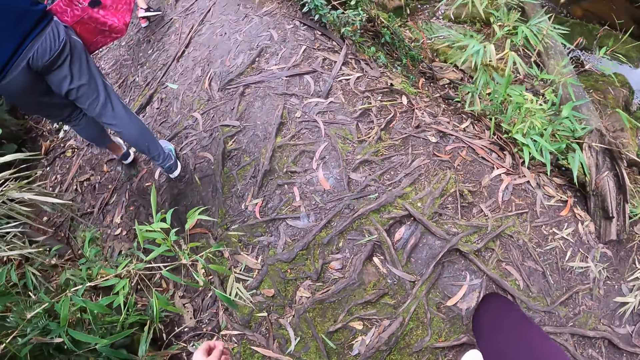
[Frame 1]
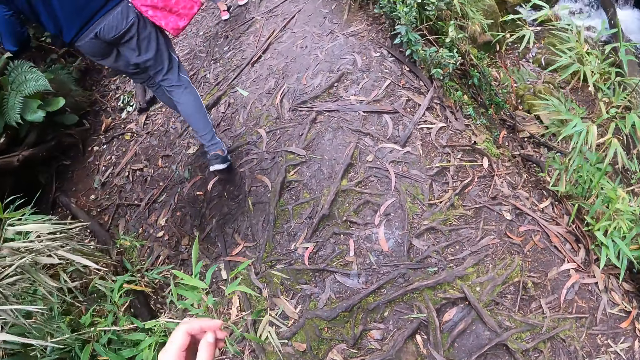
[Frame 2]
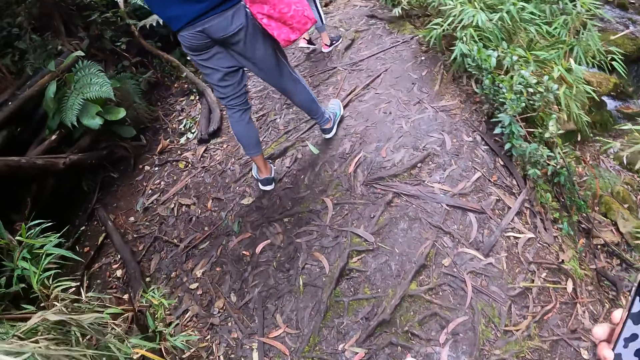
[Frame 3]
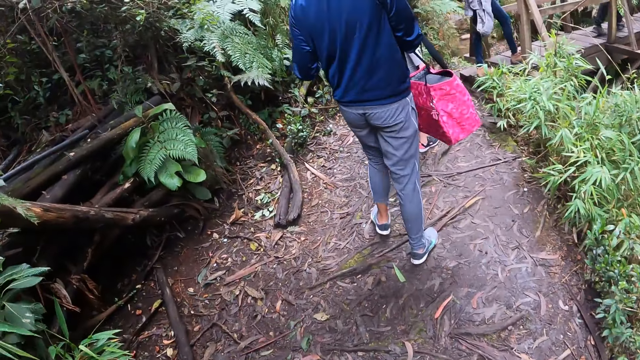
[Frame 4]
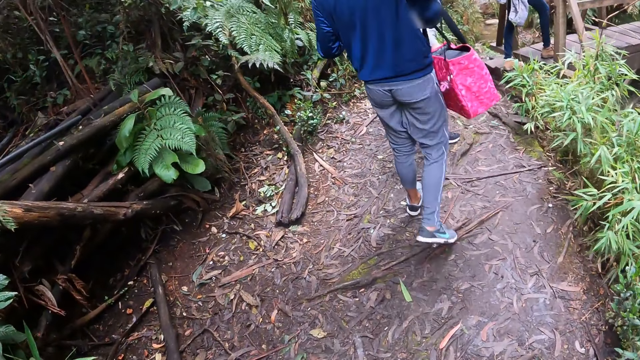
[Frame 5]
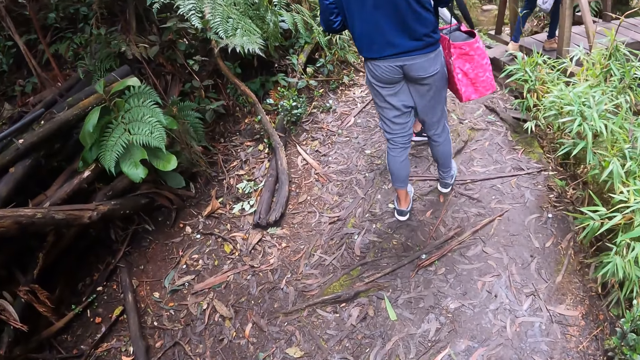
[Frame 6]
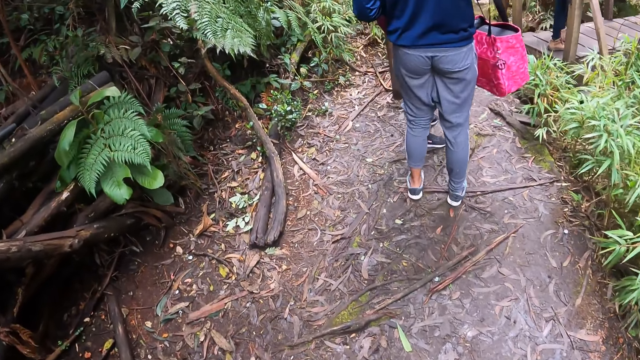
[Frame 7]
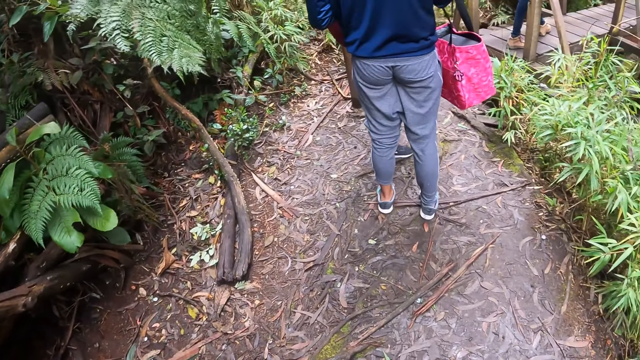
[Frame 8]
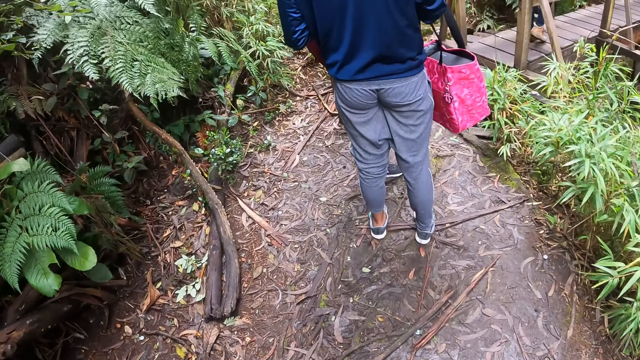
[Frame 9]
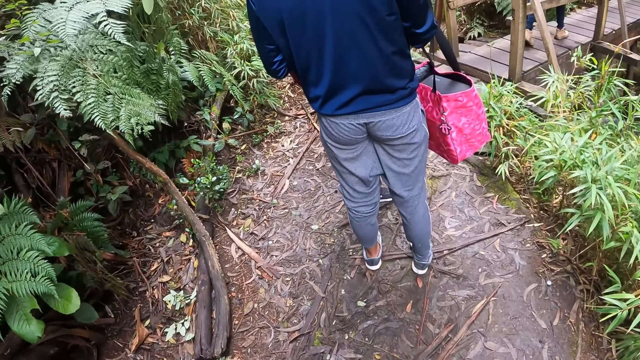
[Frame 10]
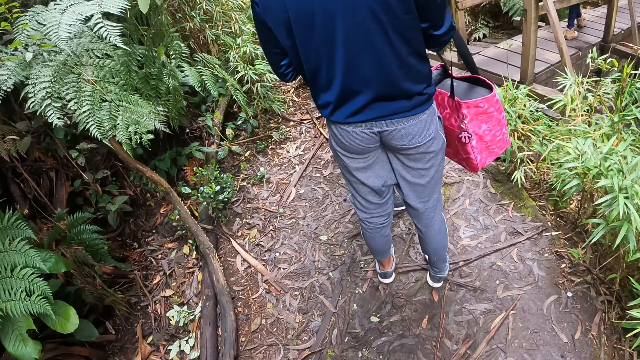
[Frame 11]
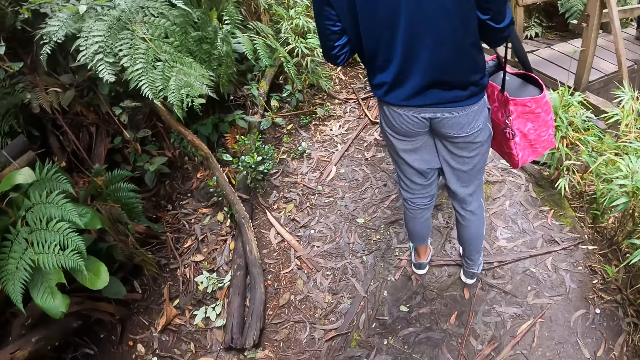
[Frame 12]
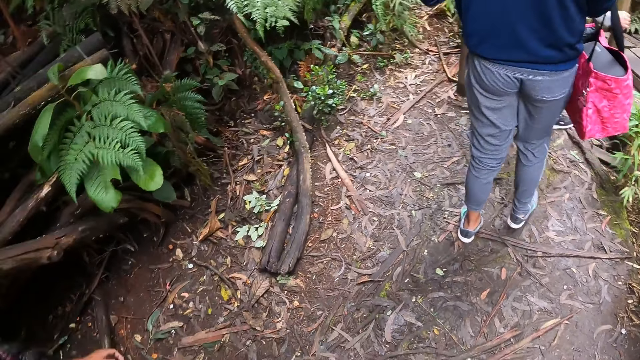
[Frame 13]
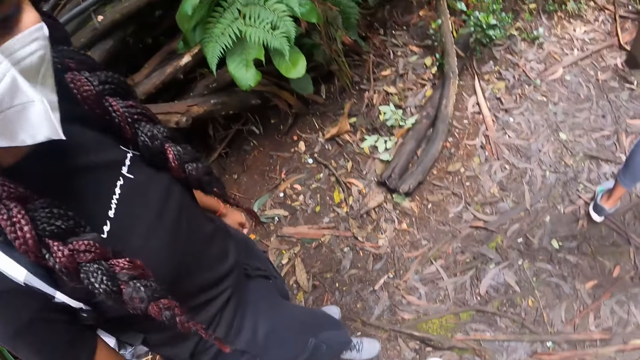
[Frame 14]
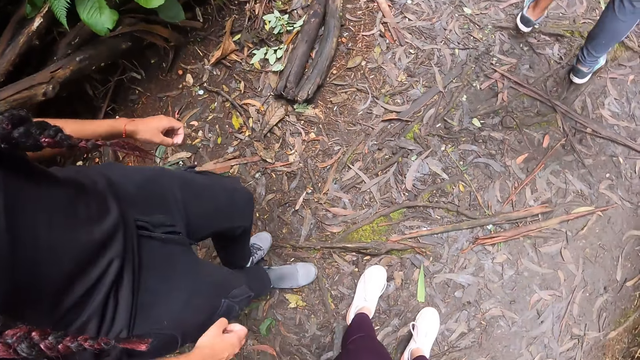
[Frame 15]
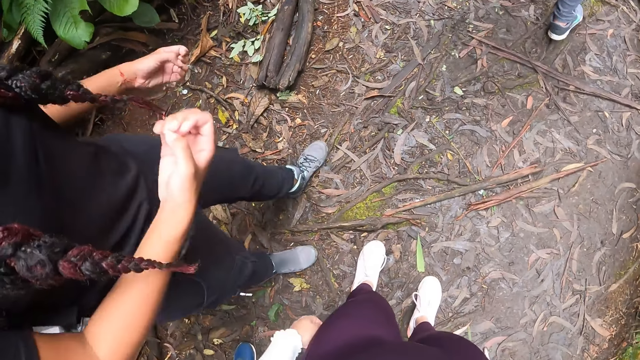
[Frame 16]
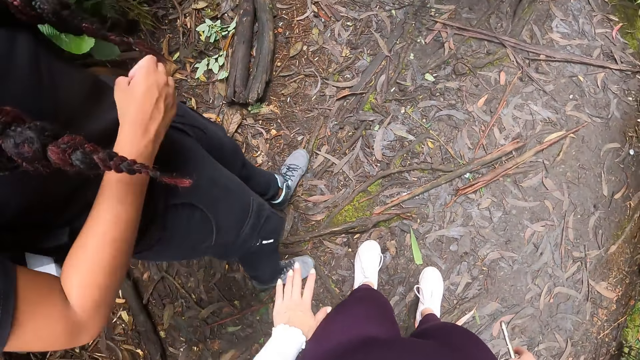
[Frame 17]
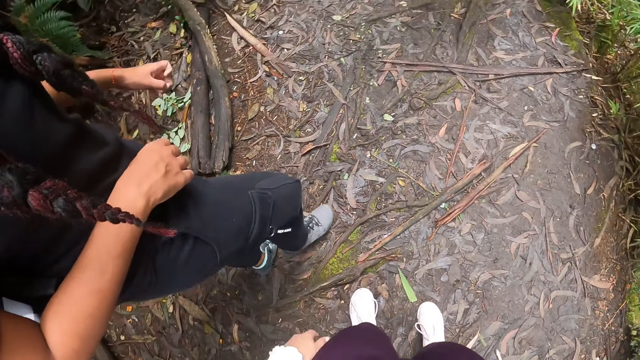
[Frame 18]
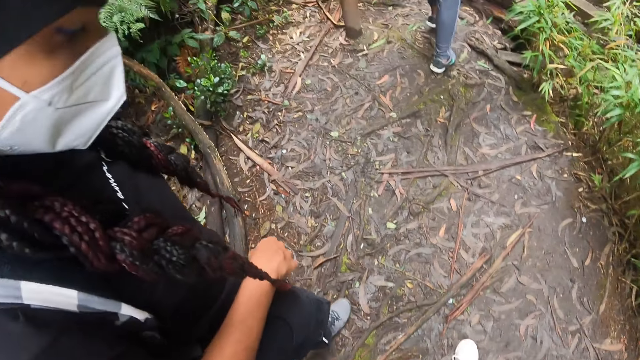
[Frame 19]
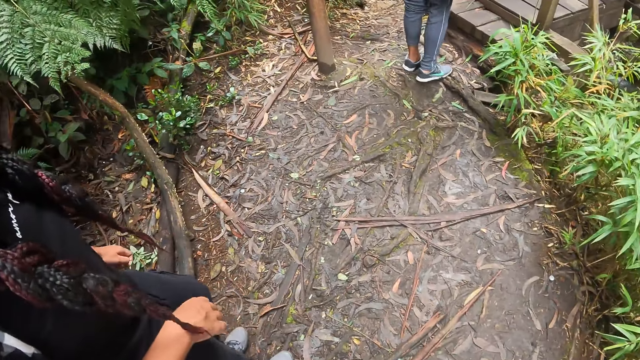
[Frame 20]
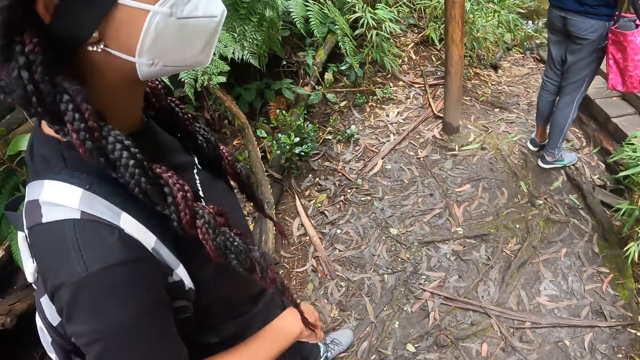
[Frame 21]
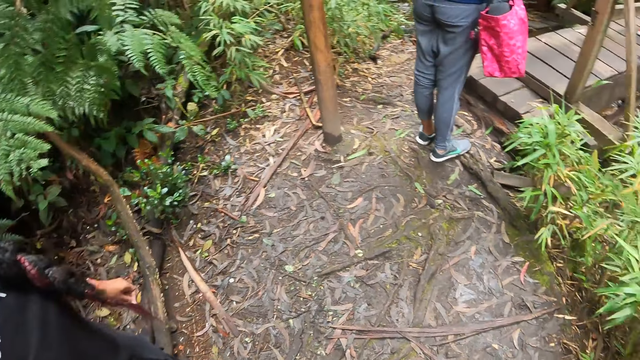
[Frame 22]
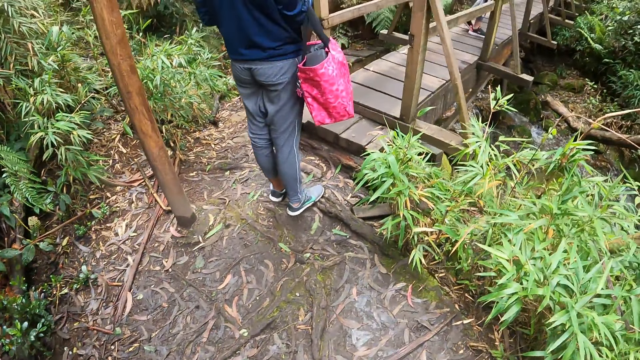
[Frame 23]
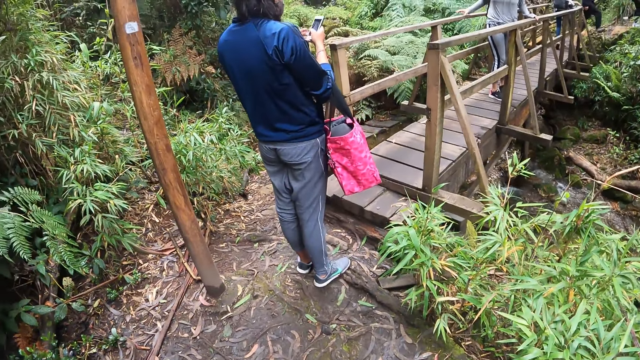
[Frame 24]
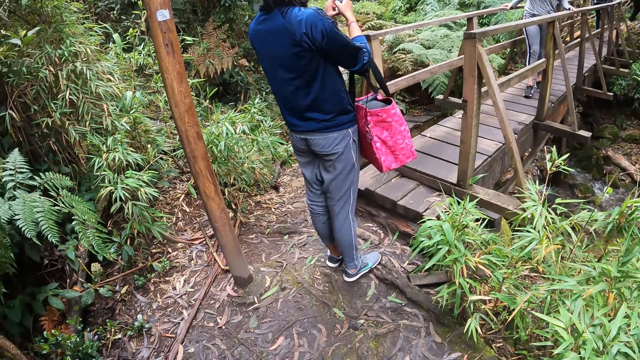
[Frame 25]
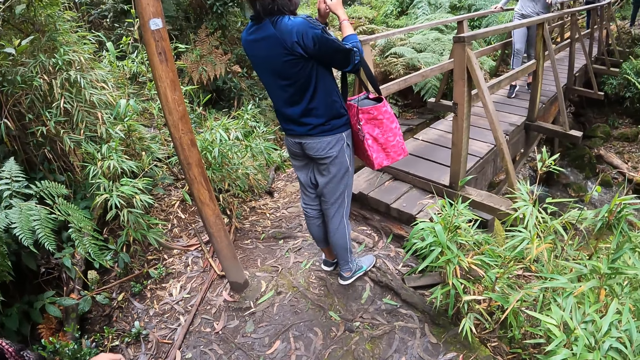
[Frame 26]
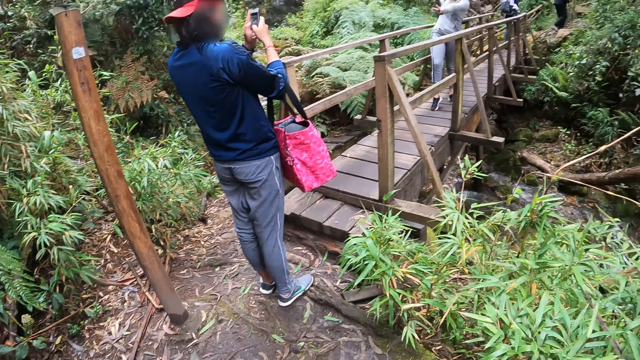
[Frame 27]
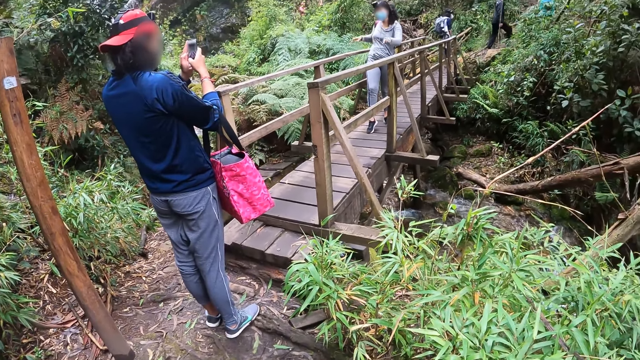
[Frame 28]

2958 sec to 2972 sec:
The camera wearer walks on the jungle trail along the queue. They stop. They converse with the lady in the queue. They stare at the jungle scenery.

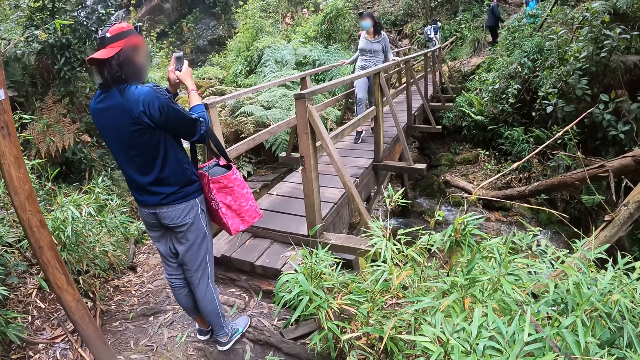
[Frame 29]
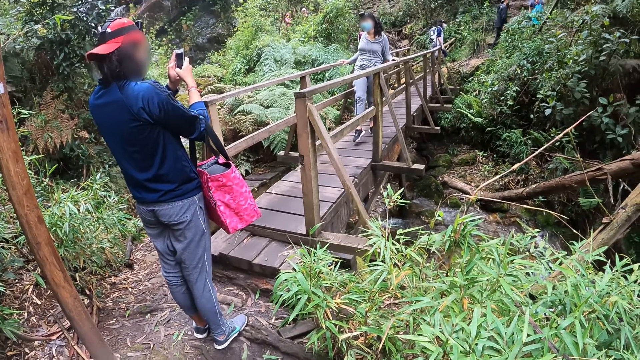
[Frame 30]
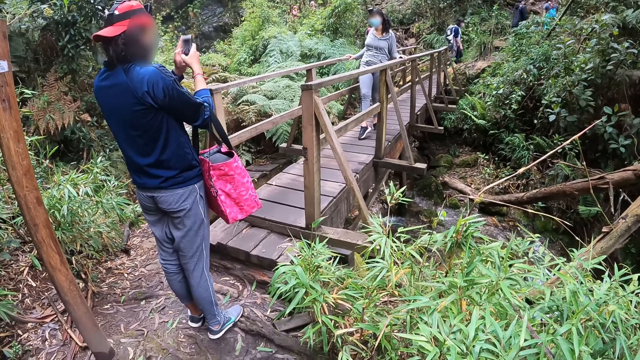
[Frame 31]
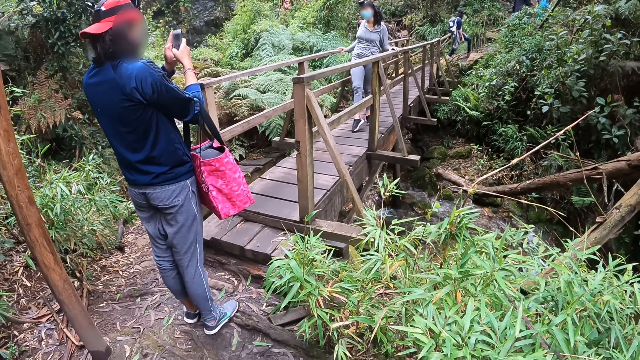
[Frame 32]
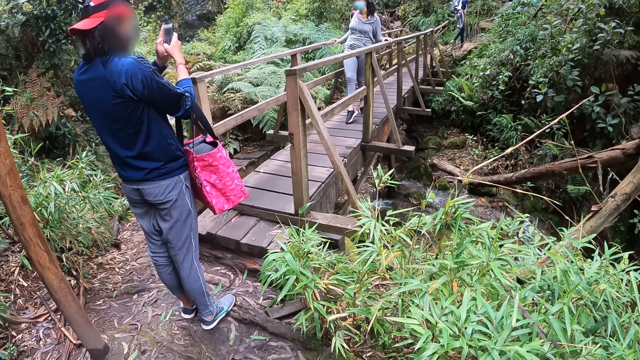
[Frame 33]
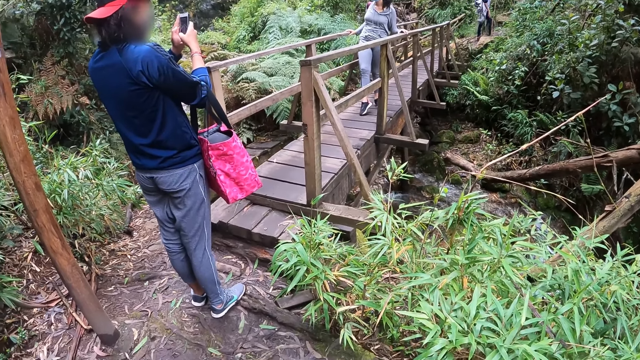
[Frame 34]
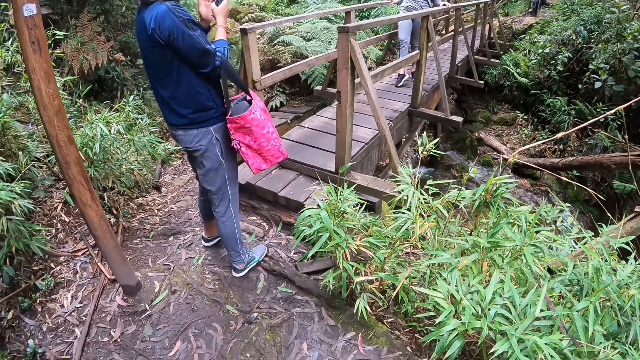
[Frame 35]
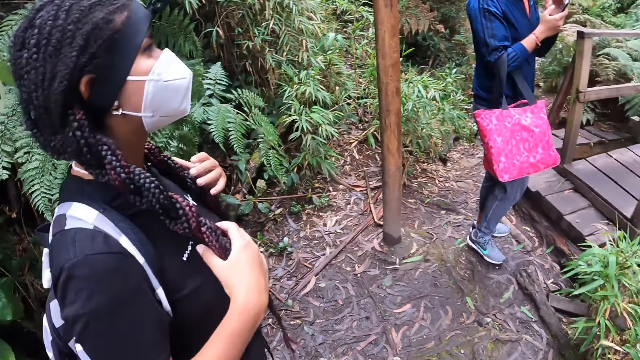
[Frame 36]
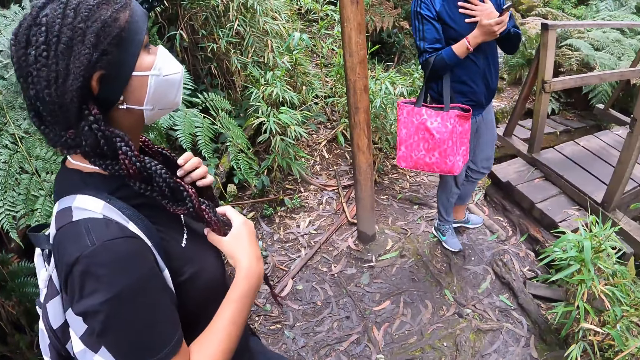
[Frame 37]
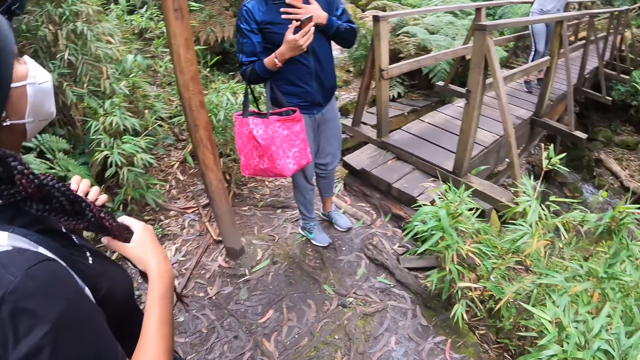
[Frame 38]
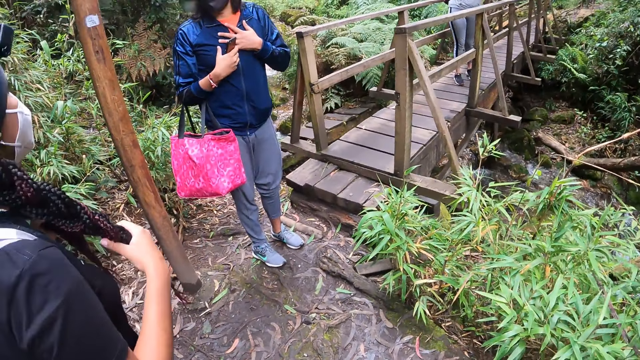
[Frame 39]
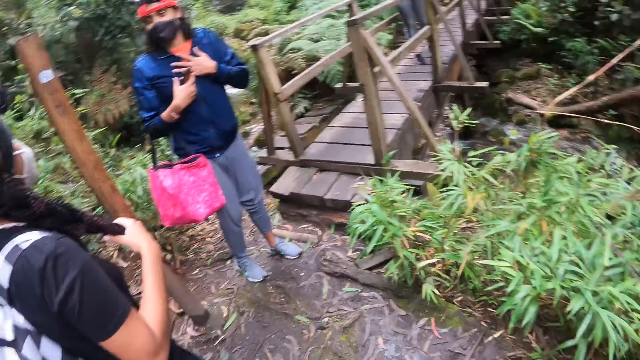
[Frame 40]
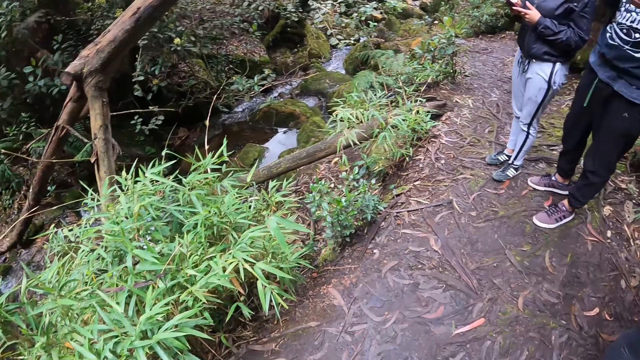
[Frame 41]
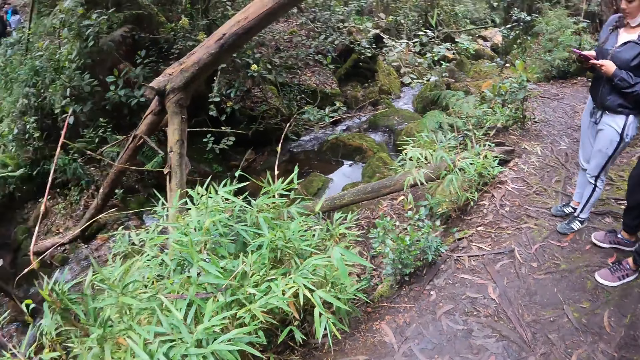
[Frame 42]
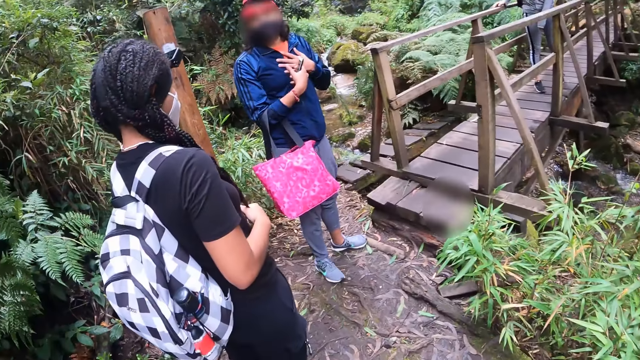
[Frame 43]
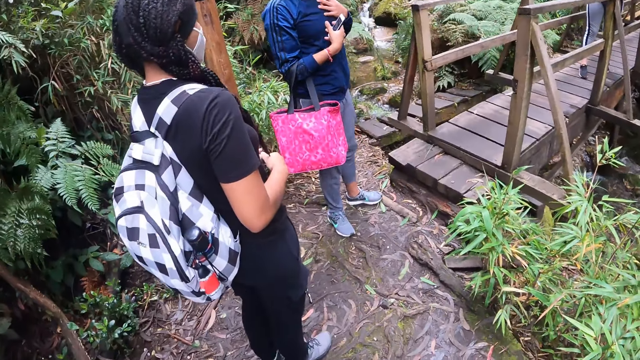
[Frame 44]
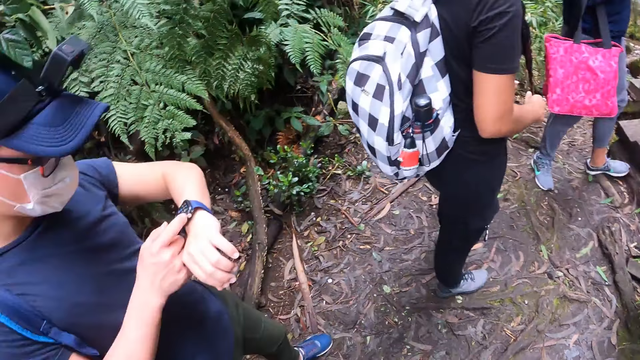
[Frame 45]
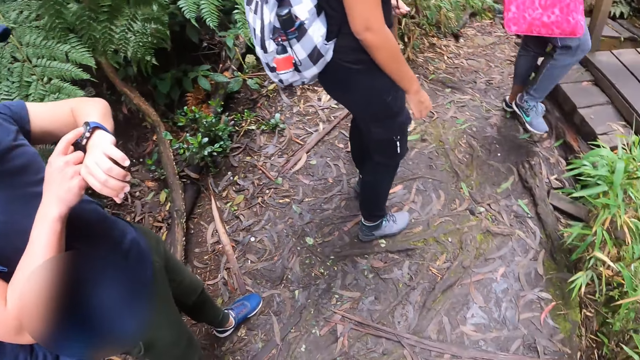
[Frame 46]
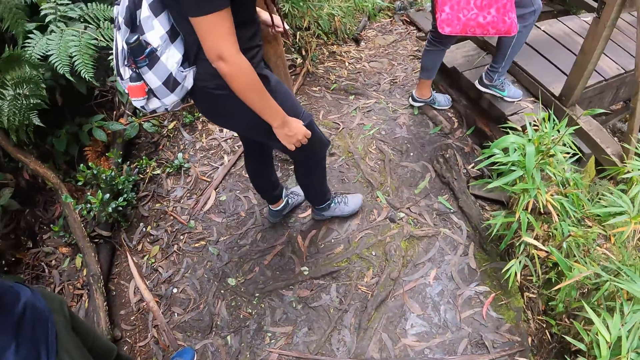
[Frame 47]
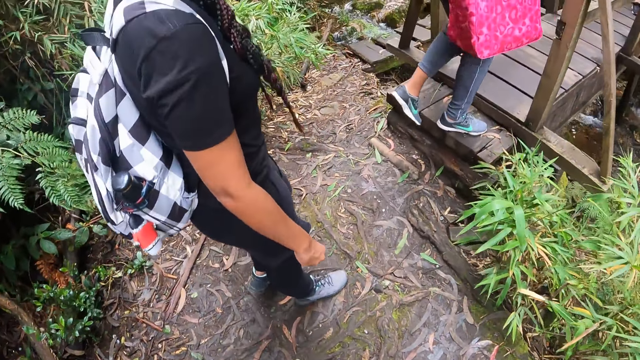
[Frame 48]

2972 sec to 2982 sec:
The man snaps the woman with the mobile phone on a bridge. The camera wearer looks around. The man talks with another woman. Another man operates a wrist watch on his left wrist. The first man climbs on the bridge.
